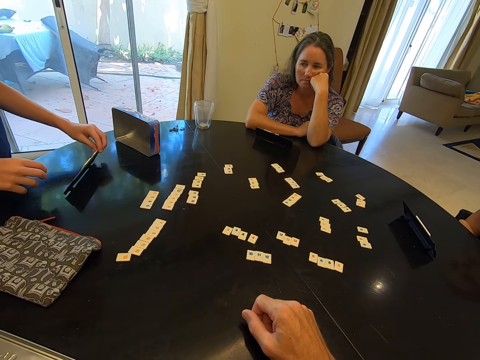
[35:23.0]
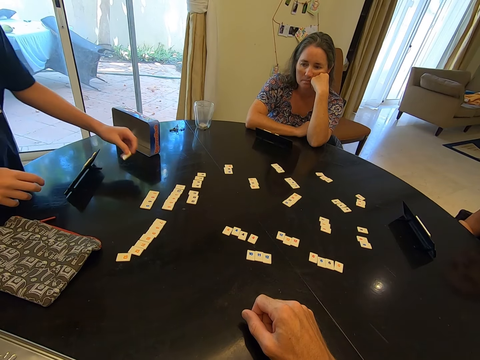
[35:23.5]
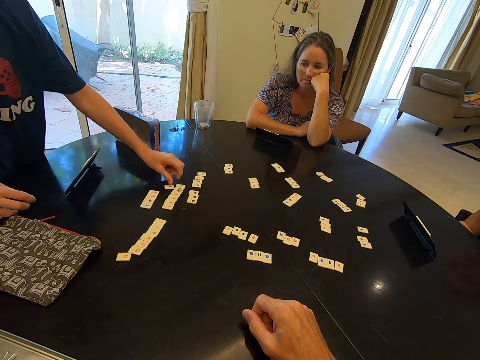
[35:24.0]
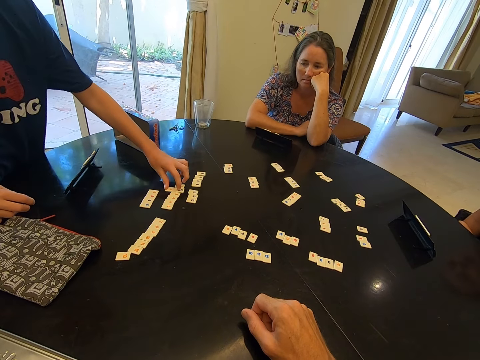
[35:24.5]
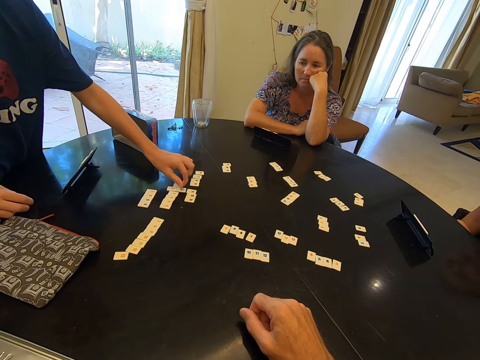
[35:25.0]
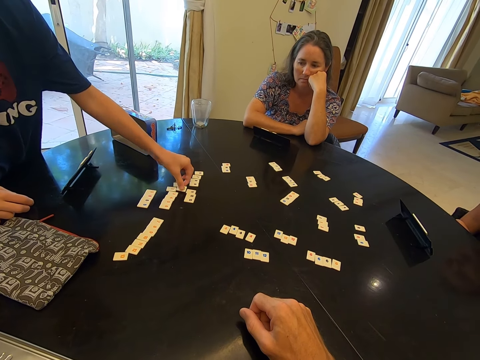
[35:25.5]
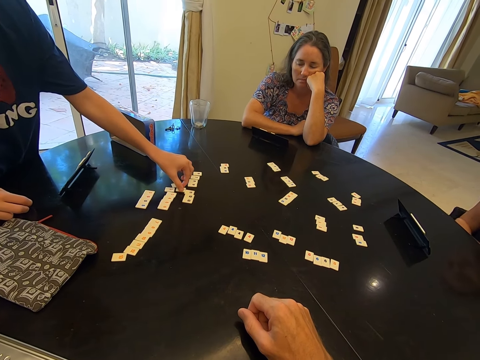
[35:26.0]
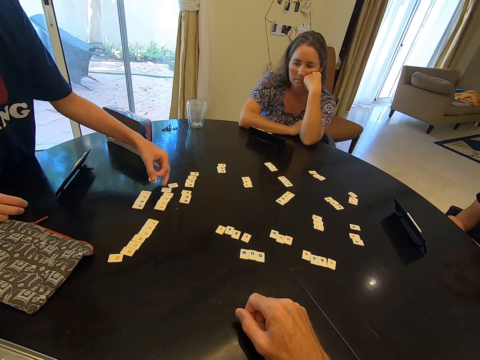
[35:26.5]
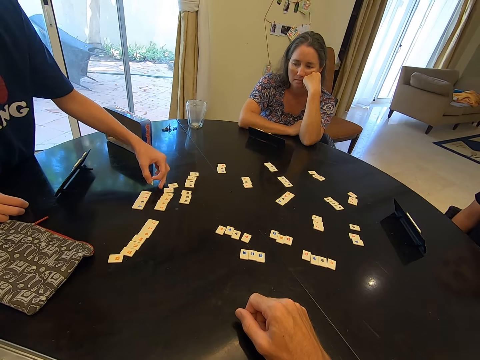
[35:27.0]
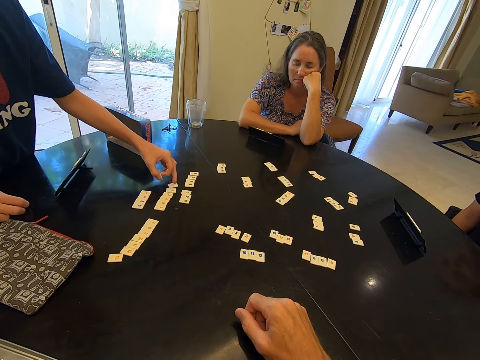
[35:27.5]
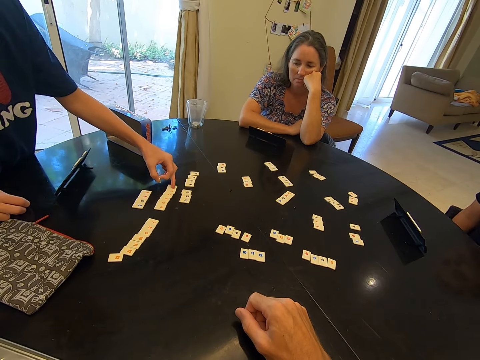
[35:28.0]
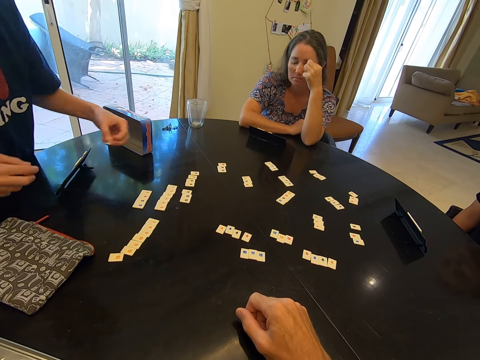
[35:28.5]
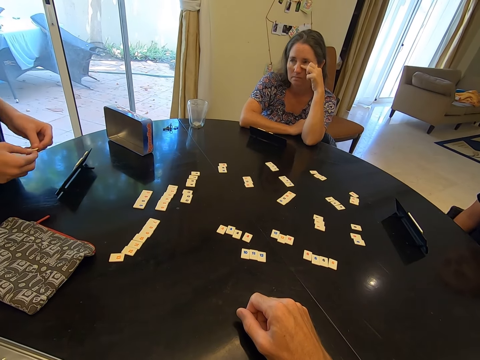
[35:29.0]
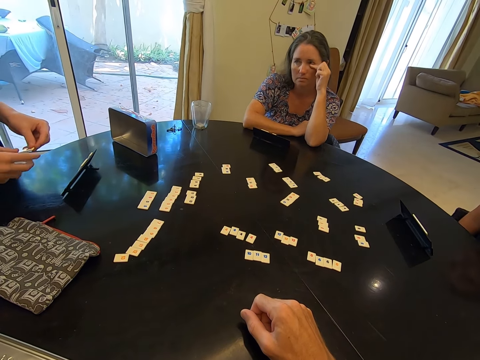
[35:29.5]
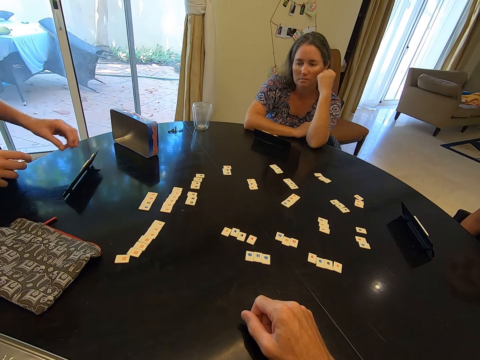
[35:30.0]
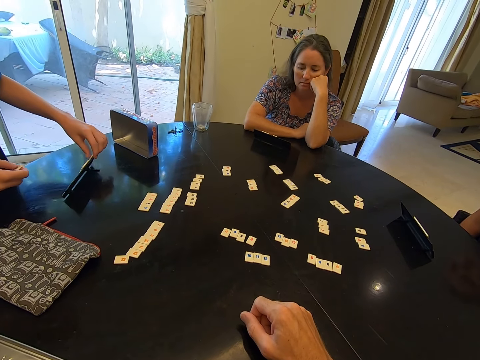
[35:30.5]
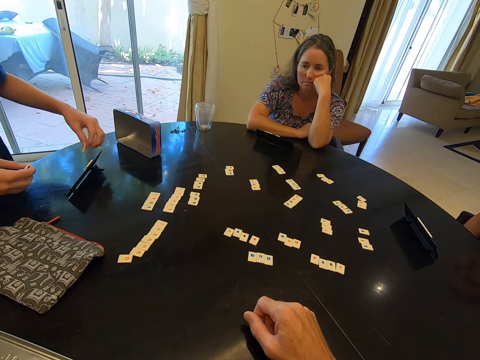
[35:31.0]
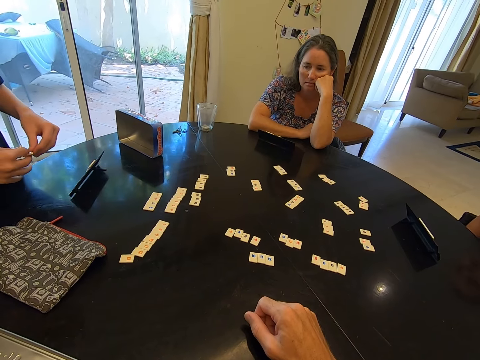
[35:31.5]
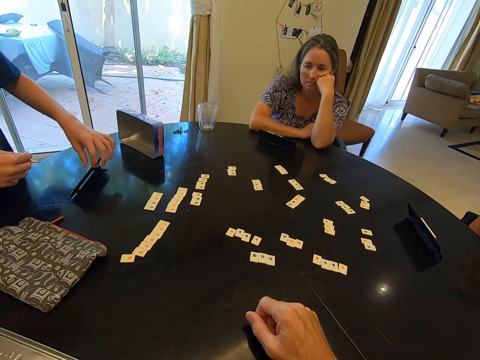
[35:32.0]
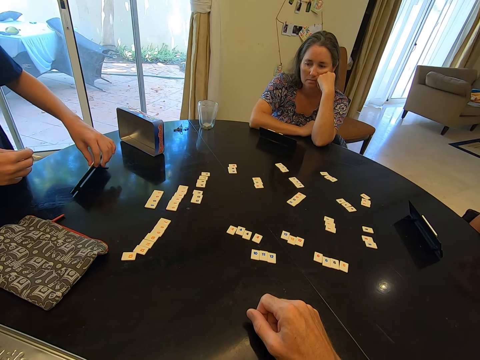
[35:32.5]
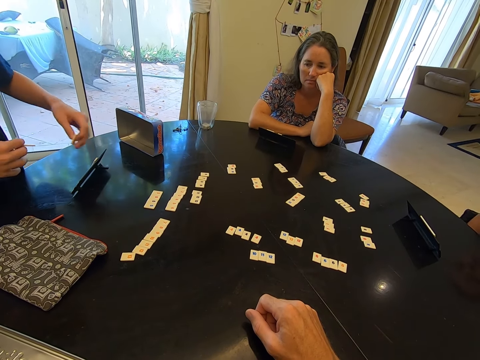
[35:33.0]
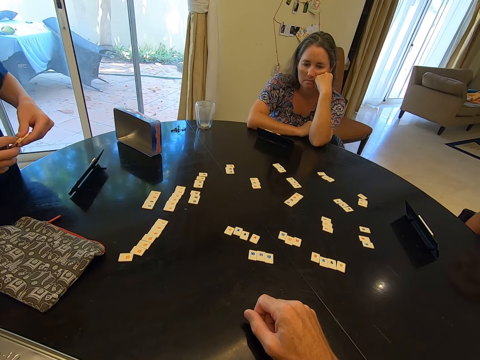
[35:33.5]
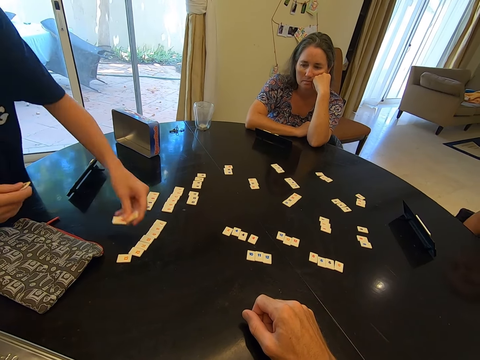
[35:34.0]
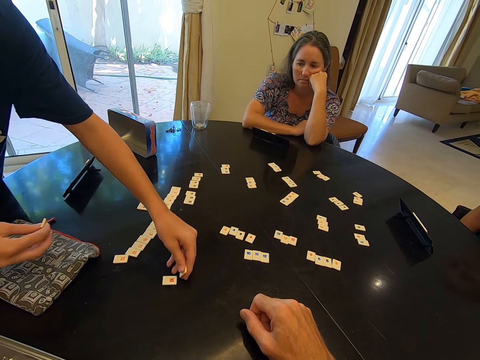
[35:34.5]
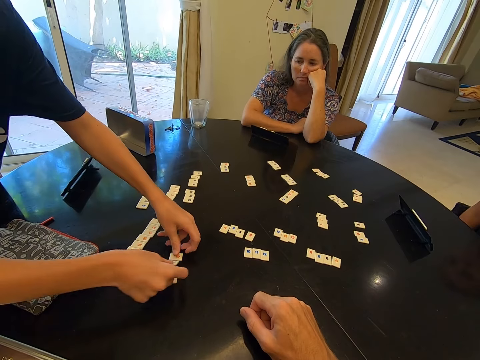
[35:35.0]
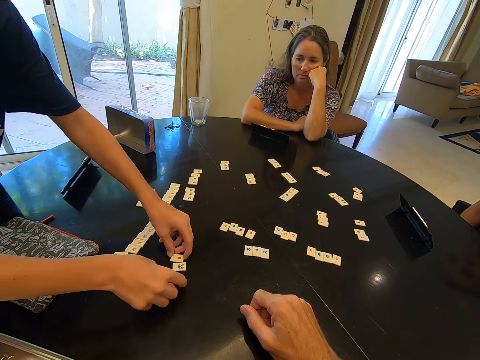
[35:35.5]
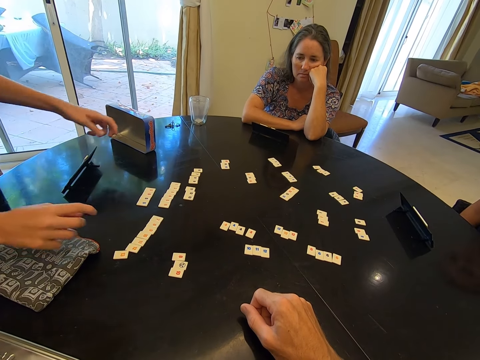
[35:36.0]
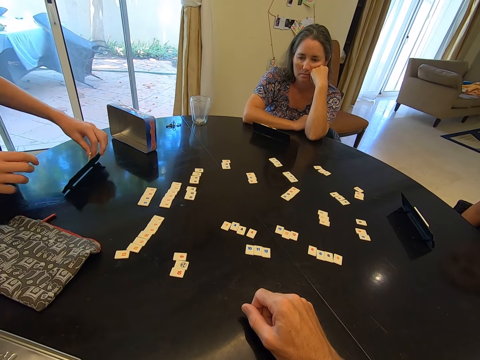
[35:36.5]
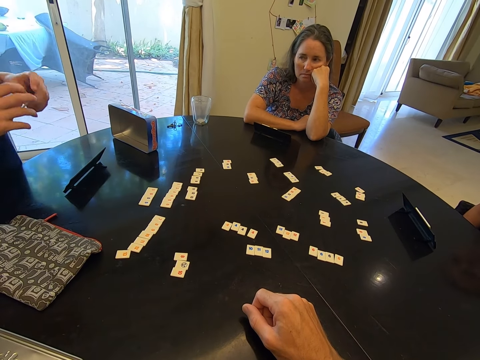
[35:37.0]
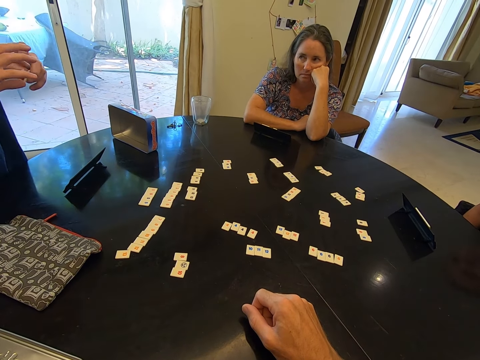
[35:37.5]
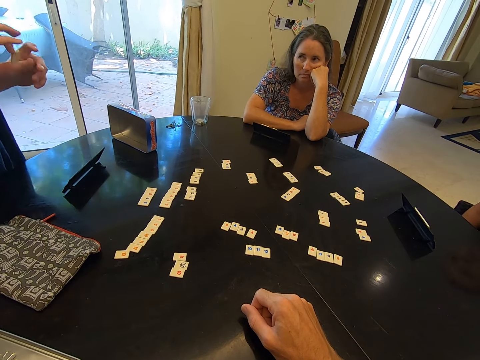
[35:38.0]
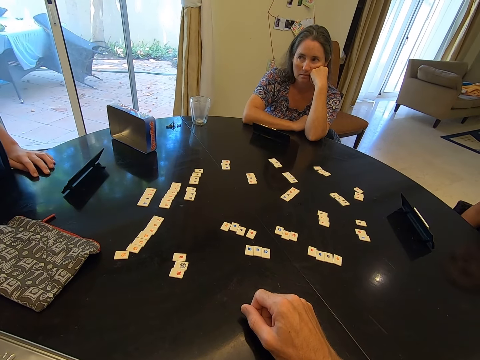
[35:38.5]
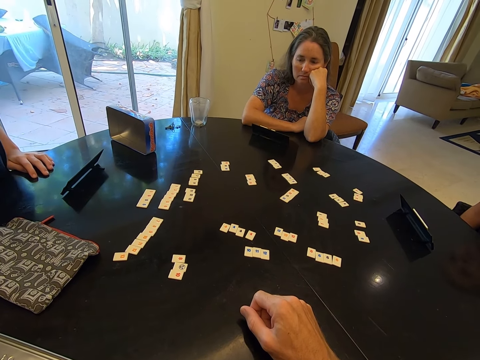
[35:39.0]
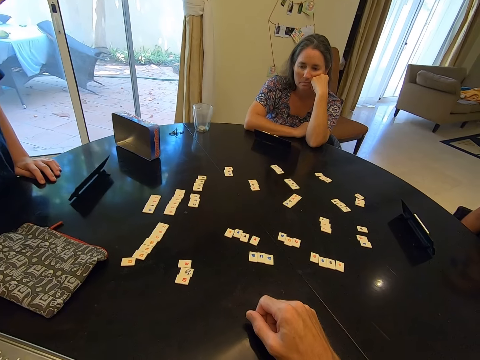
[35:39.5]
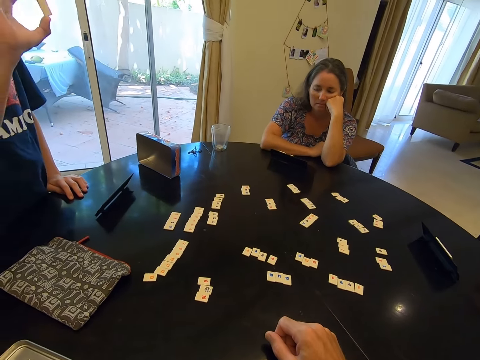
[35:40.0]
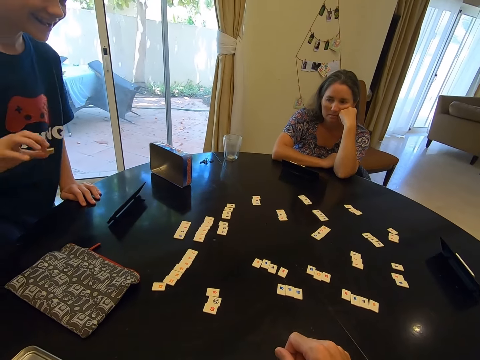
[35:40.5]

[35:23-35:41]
A boy picks up a scrabble tile and places the scrabble tile on the table. The boy picks up a scrabble tile from the table and organizes scrabble tiles on the table. A woman touches her nose. The boy picks up a scrabble tile from a scrabble rack and places the scrabble tiles on the table. The boy picks up a scrabble tile from the scrabble rack and raises up the scrabble tile in a room.

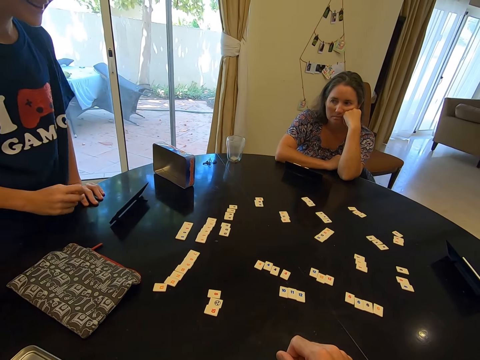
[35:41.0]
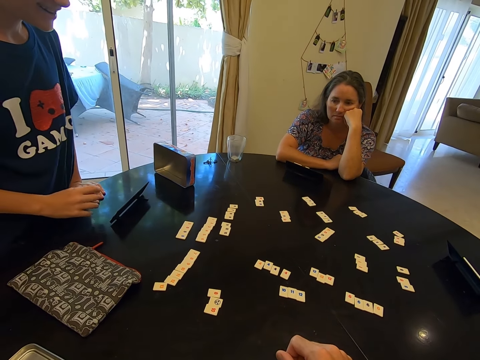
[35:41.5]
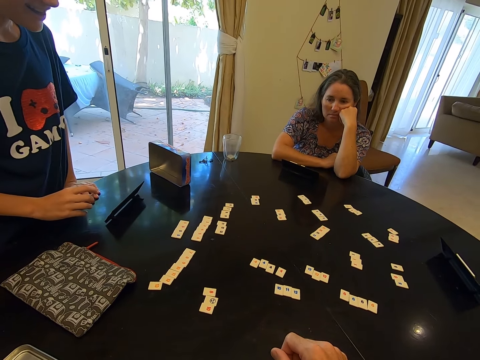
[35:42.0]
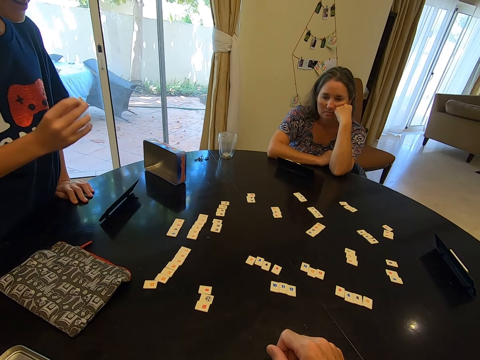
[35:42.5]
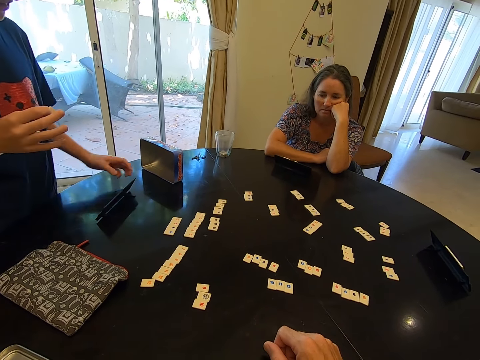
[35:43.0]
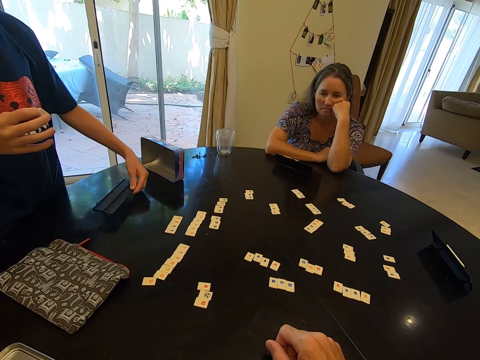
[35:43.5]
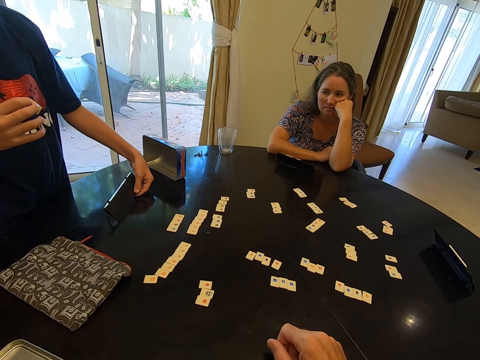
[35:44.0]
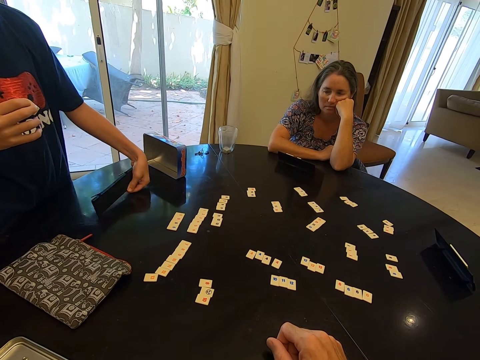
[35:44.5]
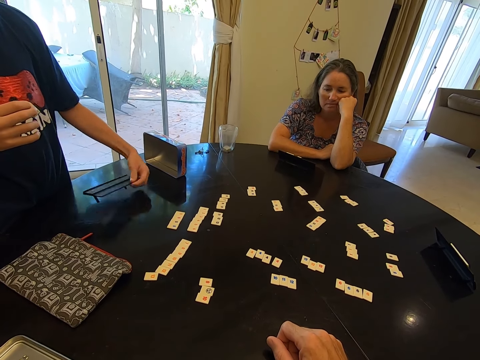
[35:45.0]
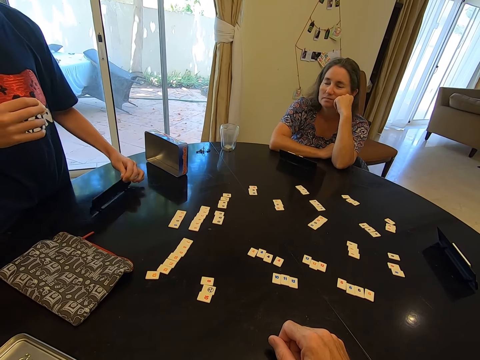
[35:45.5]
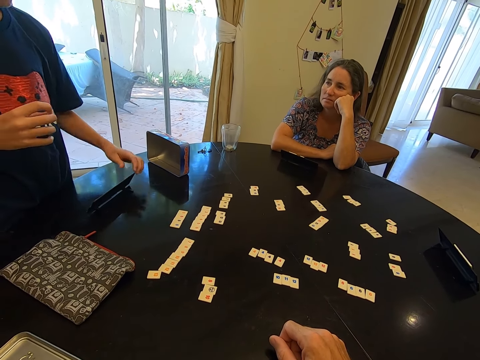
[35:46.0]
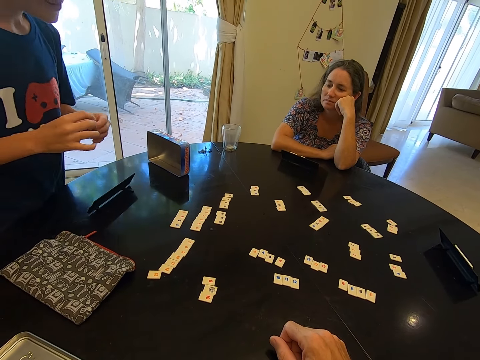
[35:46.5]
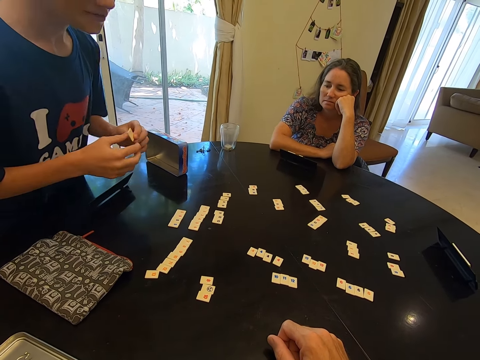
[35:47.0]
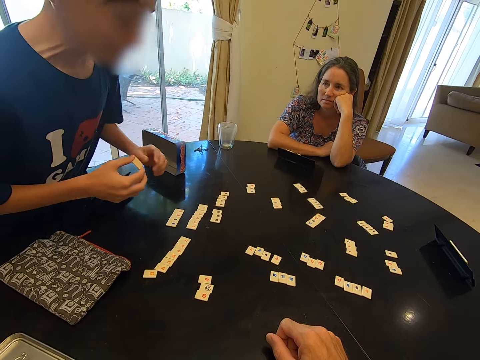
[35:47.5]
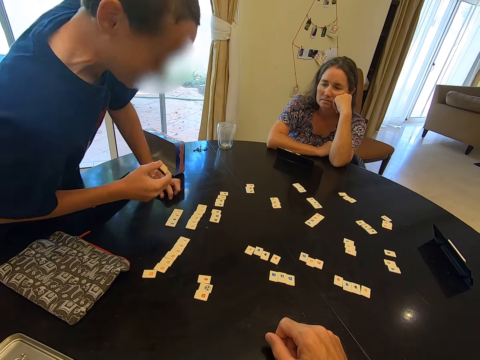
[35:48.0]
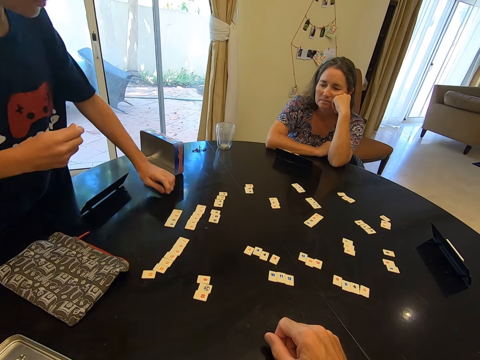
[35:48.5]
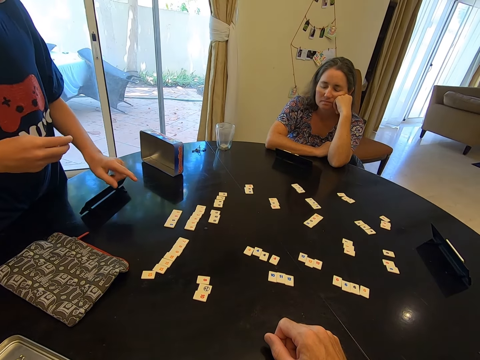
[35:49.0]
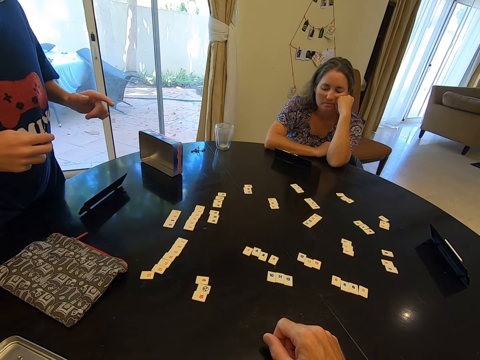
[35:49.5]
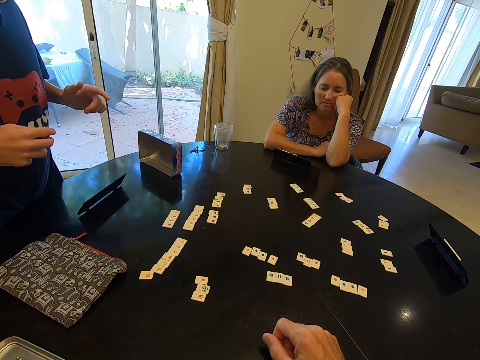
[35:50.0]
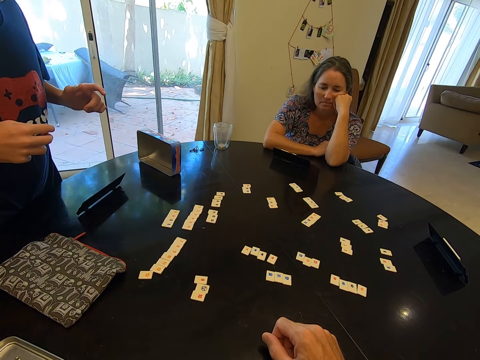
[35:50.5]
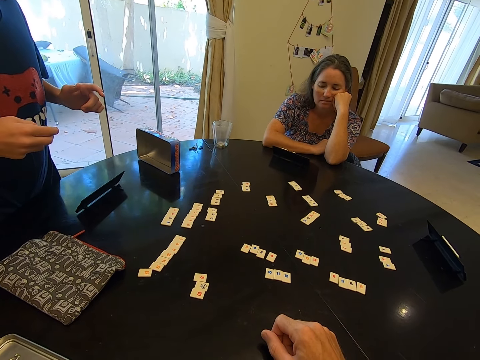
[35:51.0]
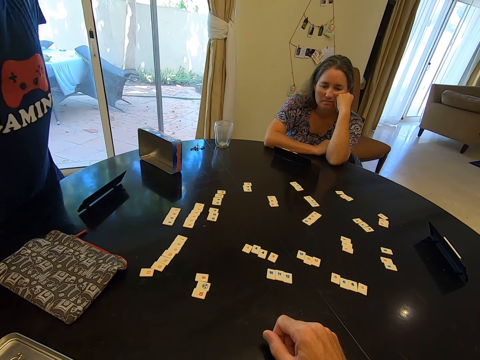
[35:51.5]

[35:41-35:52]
A boy converses with another boy. The other boy flips the scrabble tile rack. The other boy checks on a rummy board game in a room. The other boy leans on the table and holds the round table with the left hand. The other boy makes a hand gesture.
